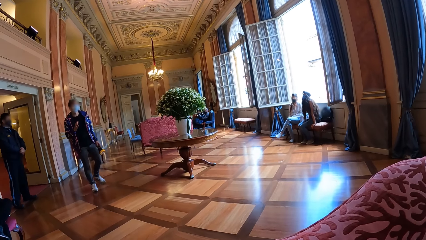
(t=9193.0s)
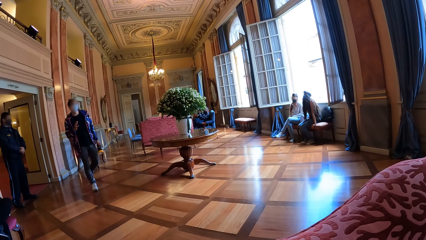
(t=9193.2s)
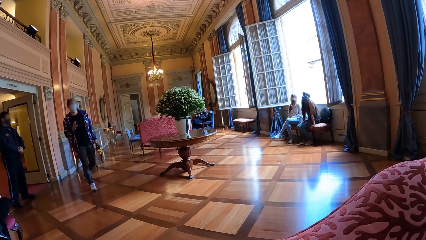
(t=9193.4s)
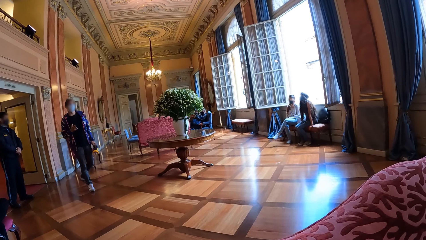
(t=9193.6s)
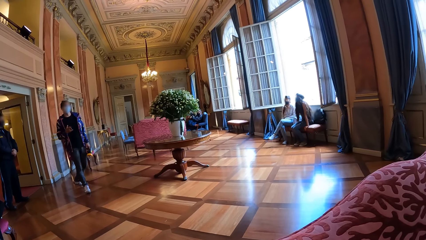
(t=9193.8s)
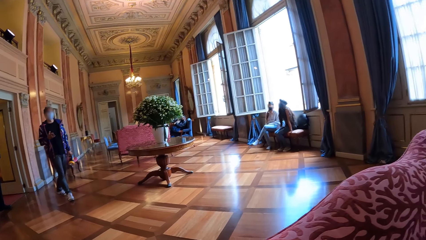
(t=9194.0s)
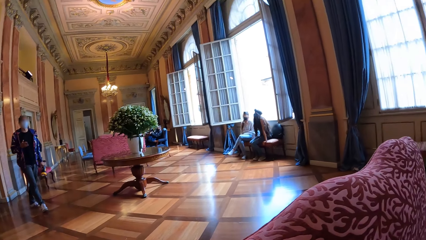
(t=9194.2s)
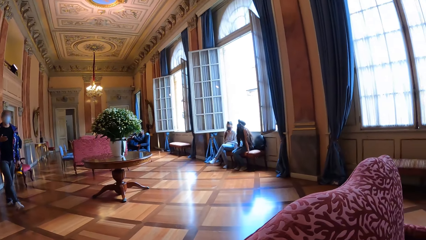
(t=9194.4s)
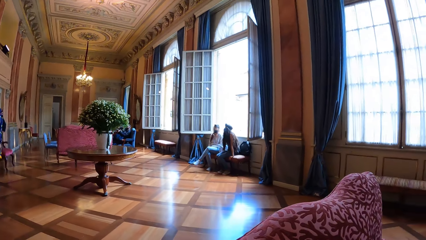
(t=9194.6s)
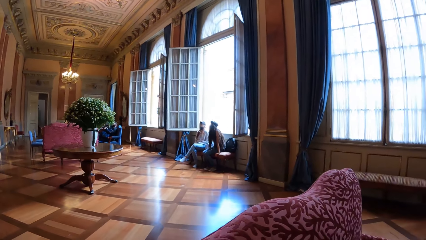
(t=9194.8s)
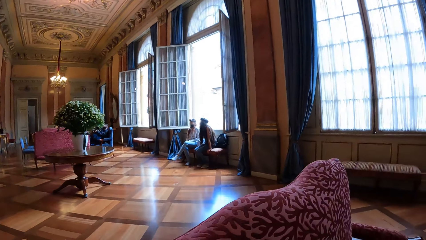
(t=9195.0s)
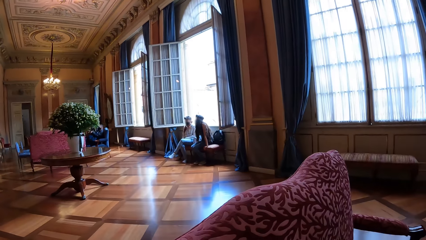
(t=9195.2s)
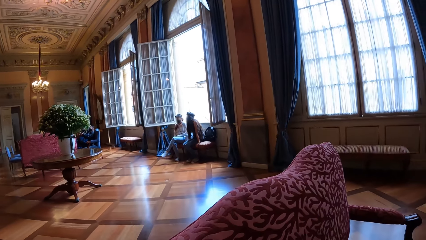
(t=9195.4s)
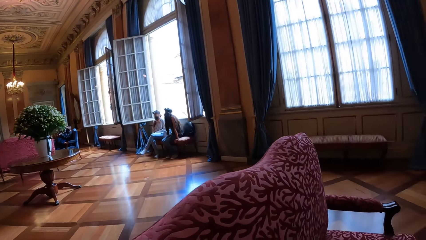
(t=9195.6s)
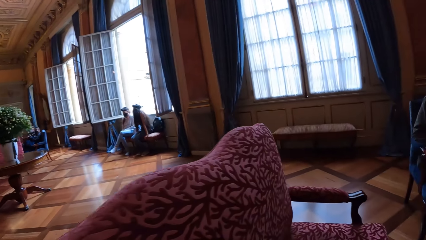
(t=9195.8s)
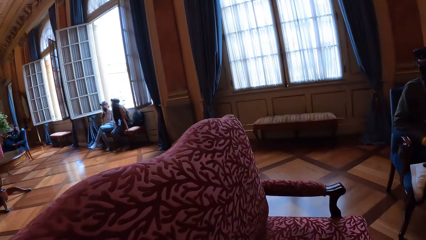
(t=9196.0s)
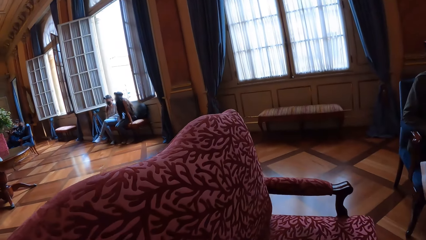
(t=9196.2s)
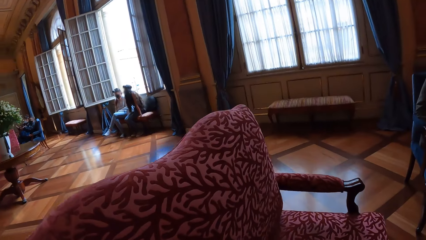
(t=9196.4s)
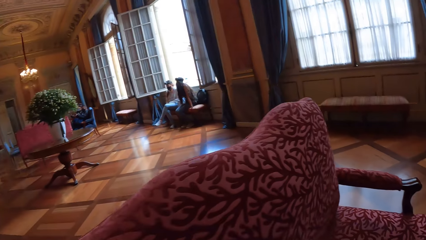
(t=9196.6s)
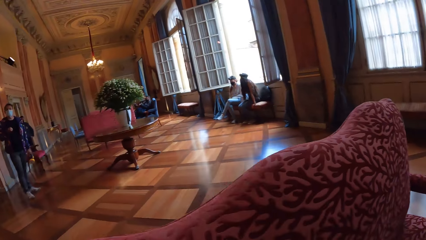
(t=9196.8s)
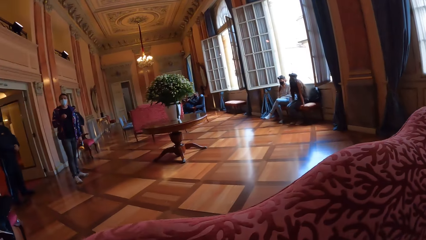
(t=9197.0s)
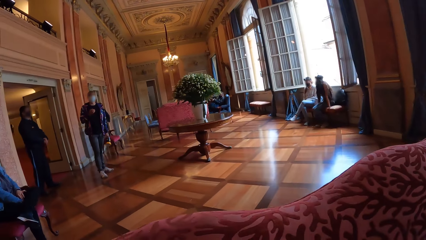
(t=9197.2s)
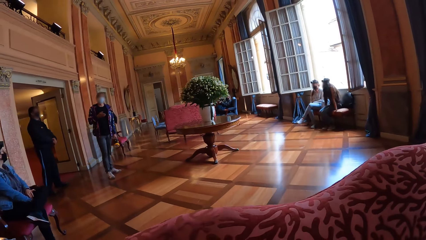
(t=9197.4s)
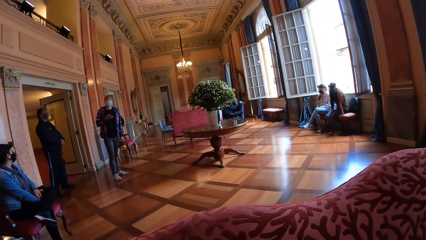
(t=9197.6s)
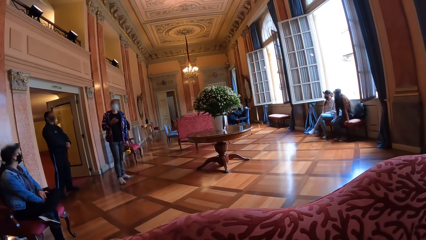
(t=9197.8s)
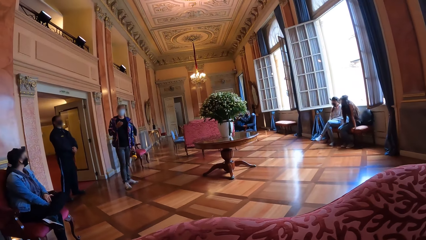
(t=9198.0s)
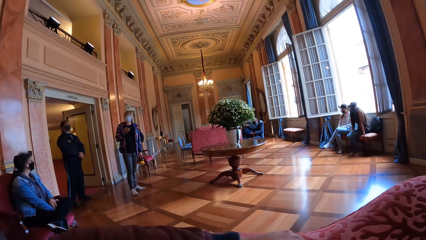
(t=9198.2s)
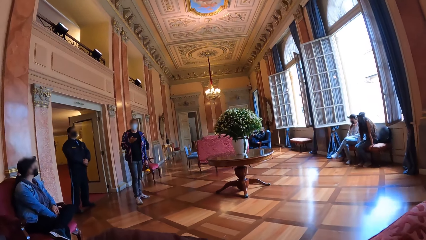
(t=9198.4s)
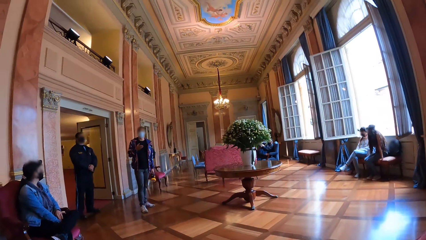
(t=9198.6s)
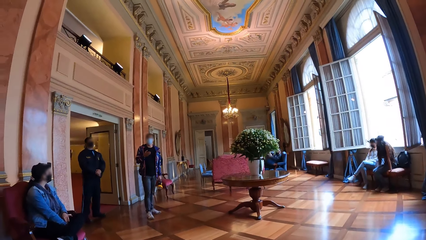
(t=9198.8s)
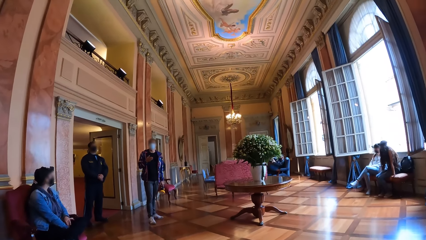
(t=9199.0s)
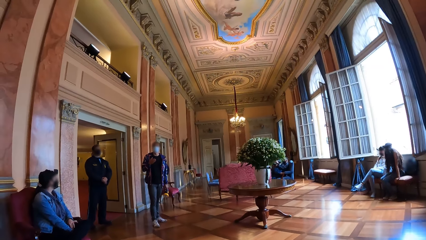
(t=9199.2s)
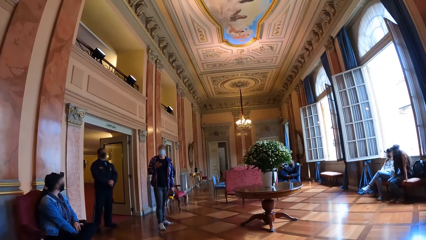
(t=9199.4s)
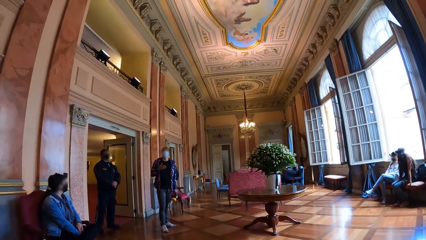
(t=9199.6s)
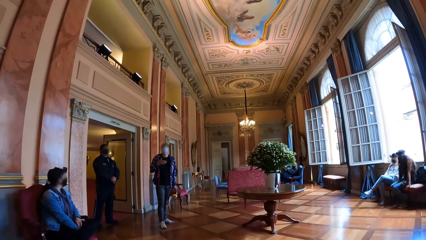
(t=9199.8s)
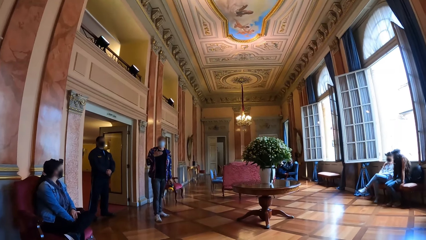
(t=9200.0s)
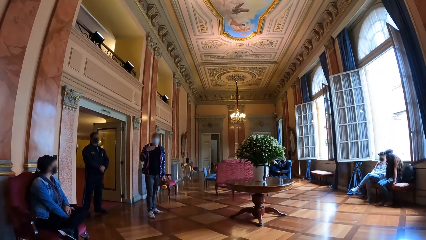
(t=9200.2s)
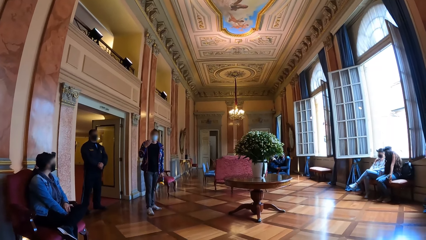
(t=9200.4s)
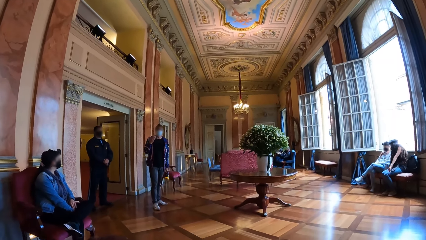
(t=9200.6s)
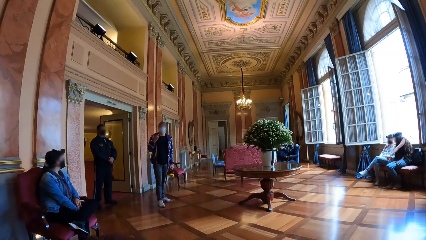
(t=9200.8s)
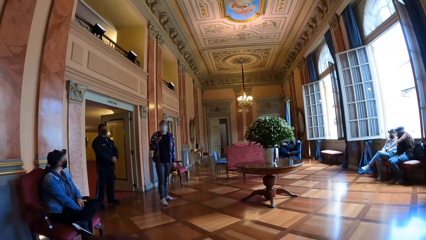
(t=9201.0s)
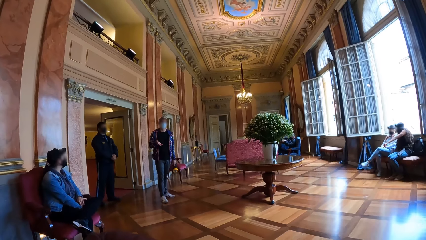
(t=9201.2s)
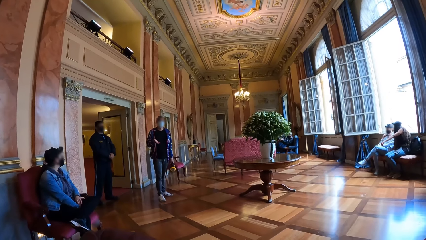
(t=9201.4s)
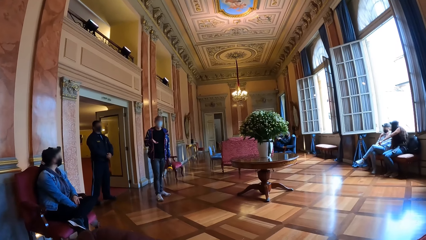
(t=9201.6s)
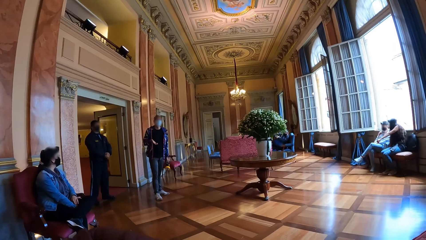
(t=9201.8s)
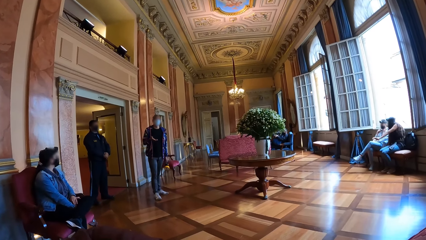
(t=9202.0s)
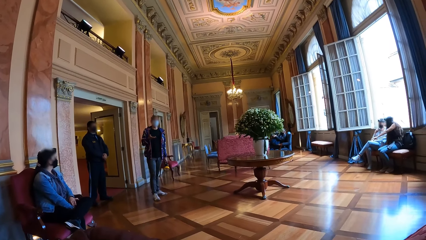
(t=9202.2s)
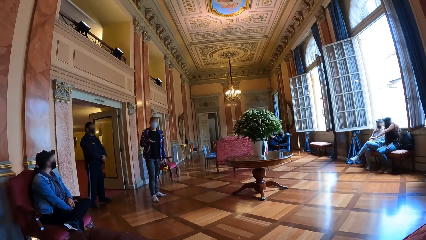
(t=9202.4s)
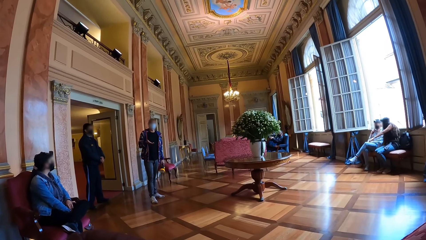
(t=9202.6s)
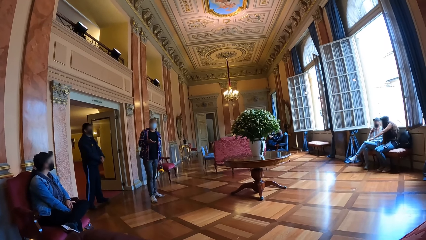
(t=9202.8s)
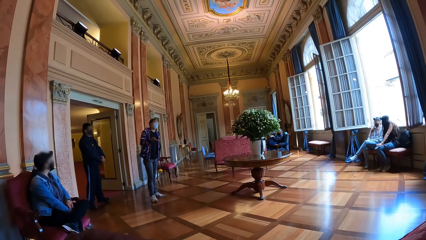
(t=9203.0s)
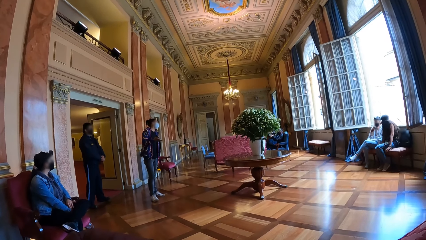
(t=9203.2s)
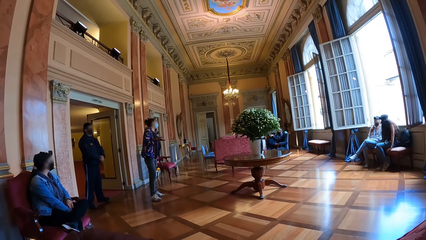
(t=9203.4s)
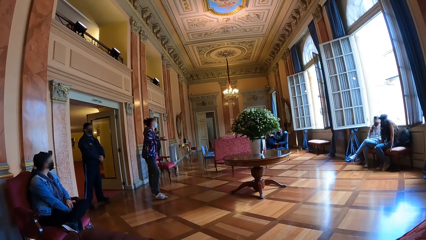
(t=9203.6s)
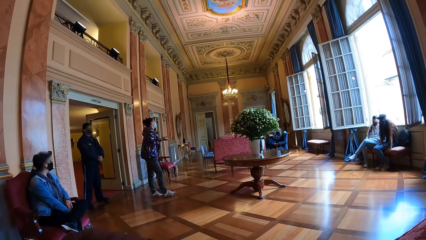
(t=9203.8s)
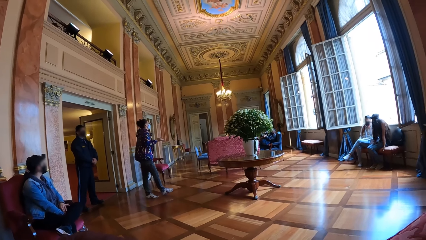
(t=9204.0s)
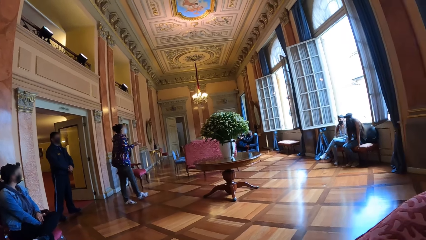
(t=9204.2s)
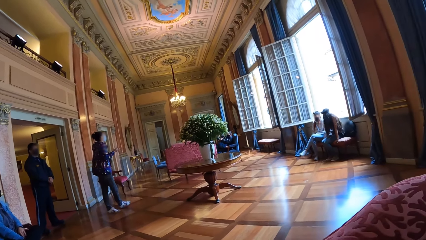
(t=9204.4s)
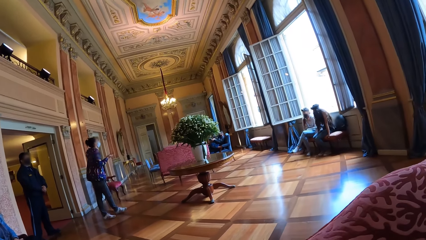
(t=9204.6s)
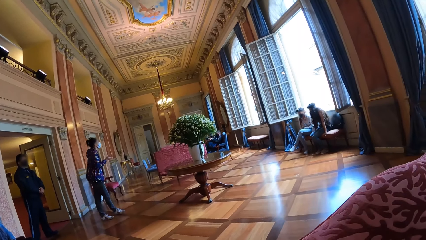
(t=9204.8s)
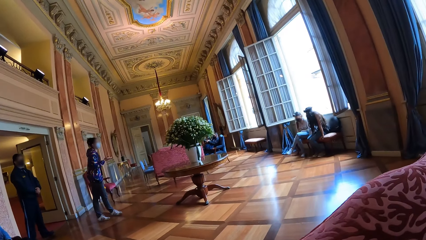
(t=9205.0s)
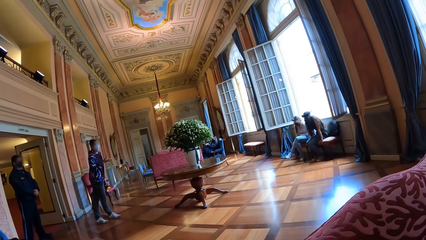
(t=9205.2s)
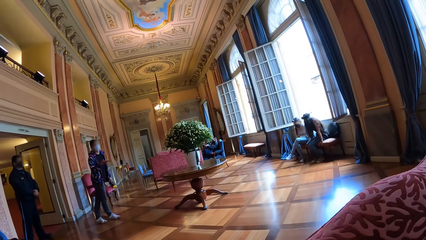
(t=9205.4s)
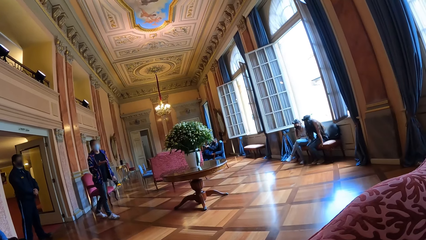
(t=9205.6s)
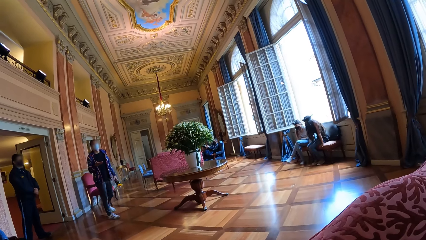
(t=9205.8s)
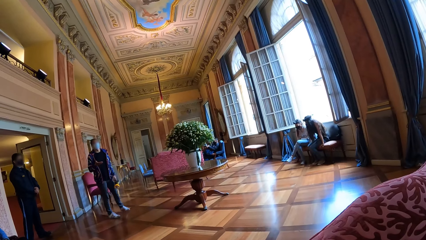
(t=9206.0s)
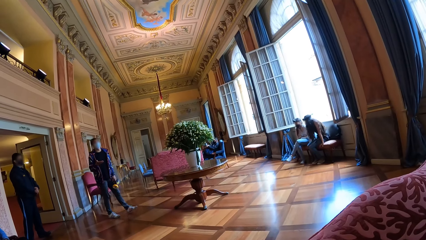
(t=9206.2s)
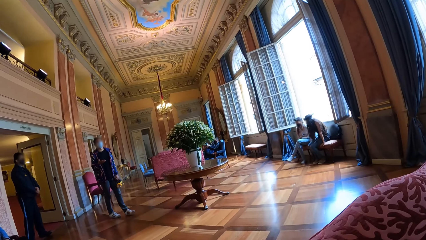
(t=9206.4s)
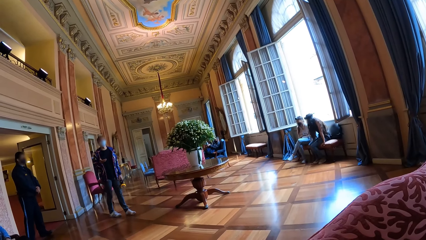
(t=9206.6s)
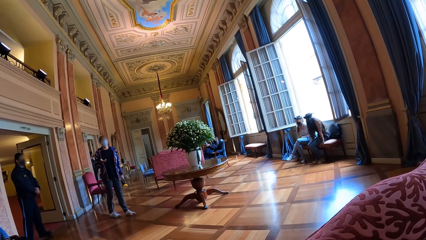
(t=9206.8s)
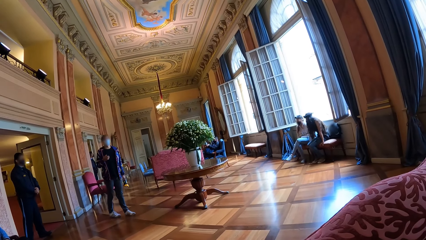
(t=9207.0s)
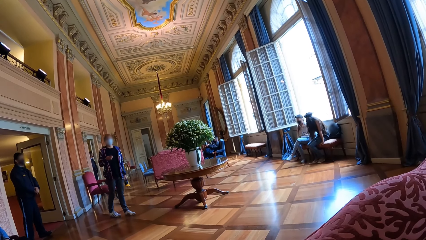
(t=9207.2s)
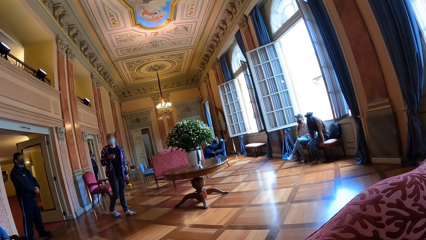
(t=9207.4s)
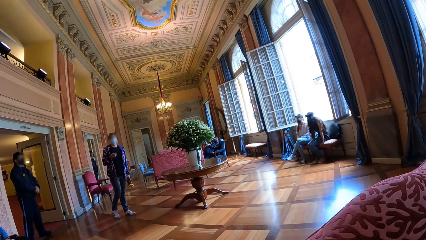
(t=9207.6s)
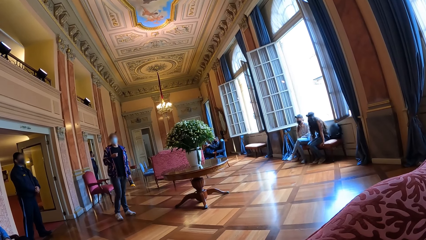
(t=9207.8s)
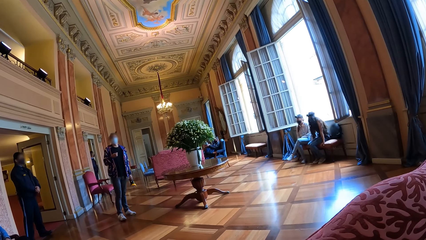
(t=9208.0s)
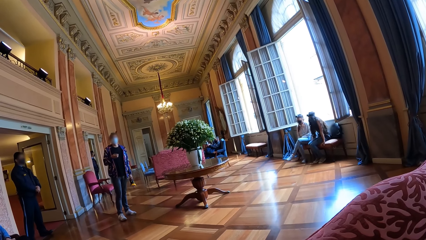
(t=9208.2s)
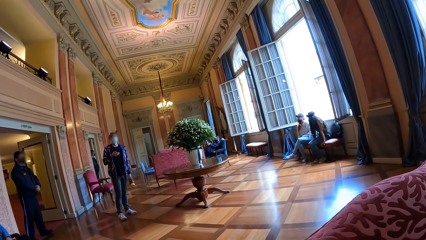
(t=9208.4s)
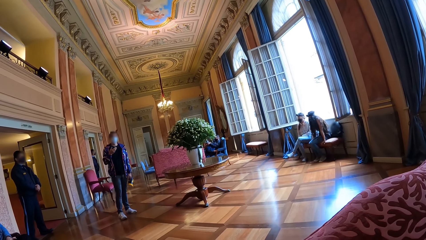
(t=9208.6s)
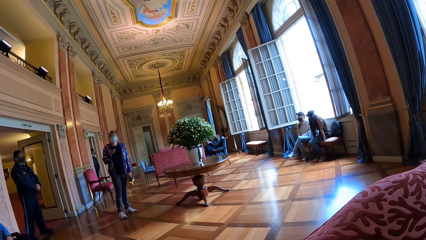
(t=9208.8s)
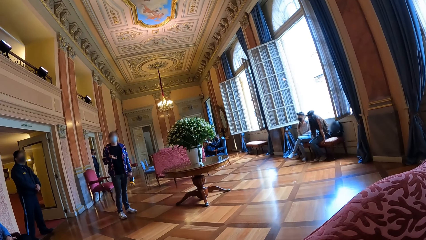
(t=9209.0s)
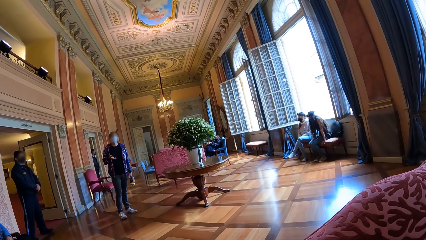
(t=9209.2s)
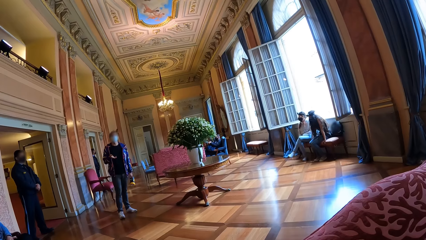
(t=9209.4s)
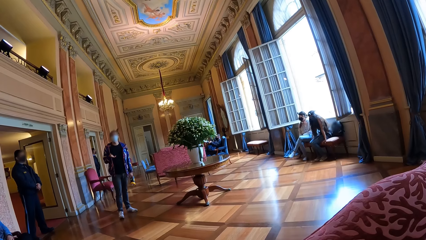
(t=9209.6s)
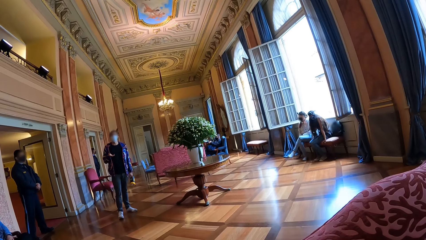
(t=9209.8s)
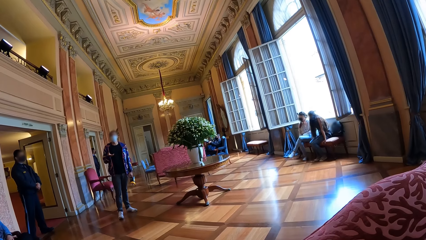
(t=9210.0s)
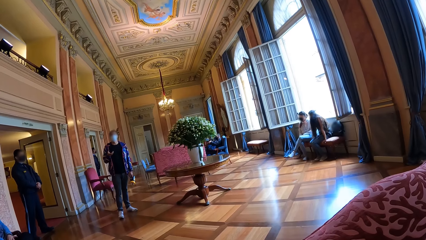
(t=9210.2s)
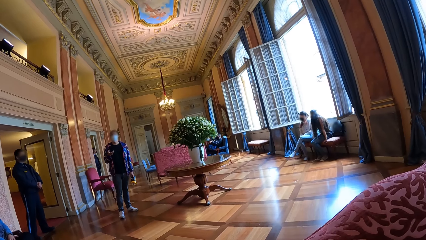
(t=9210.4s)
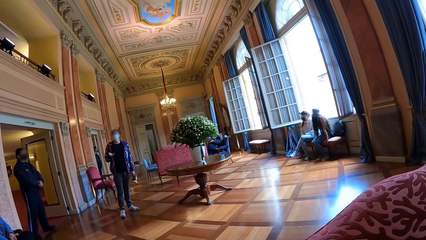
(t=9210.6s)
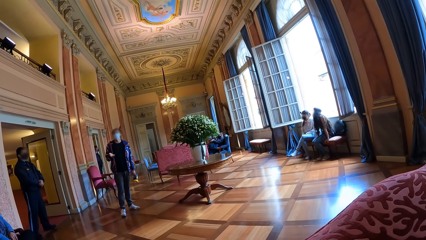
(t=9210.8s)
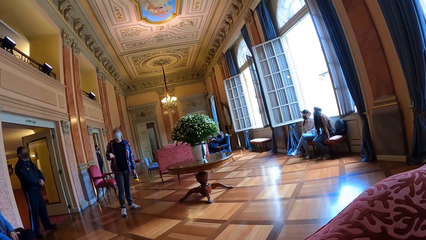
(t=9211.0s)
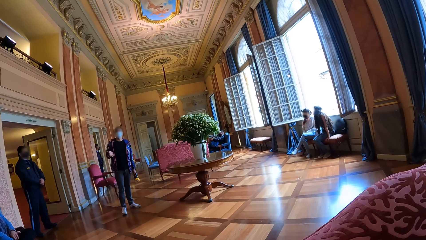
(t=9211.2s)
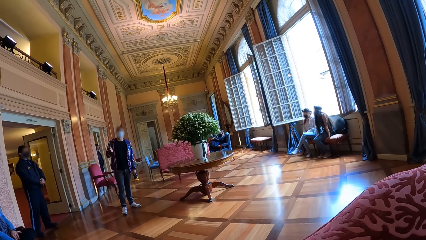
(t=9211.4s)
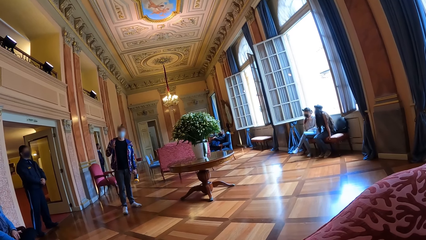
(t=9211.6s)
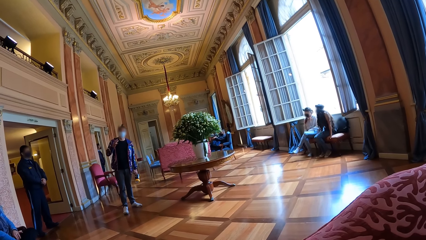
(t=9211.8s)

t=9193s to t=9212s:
The camera wearer looks around the room. A person talks with hand gestures. The person makes steps forward and talks with hand gestures.
